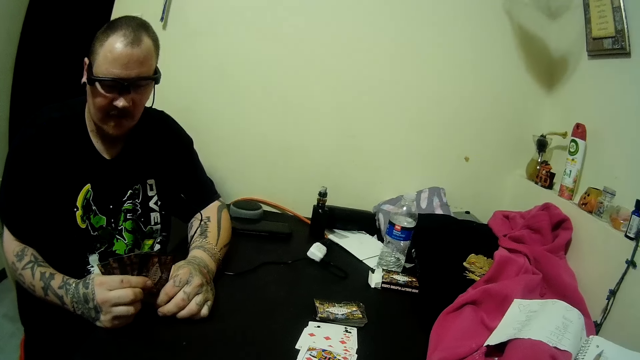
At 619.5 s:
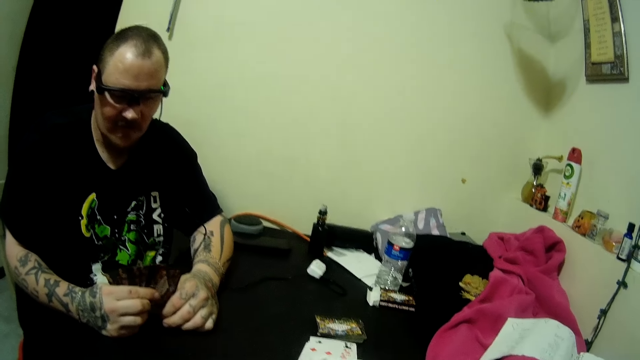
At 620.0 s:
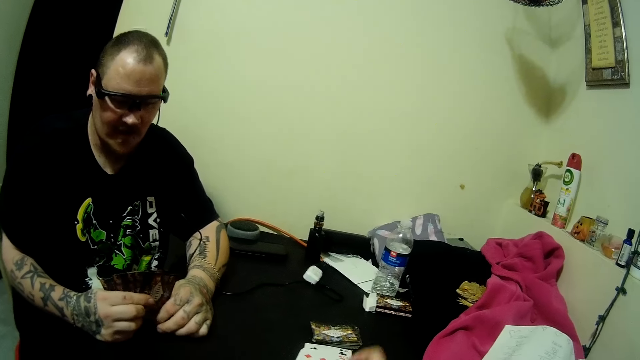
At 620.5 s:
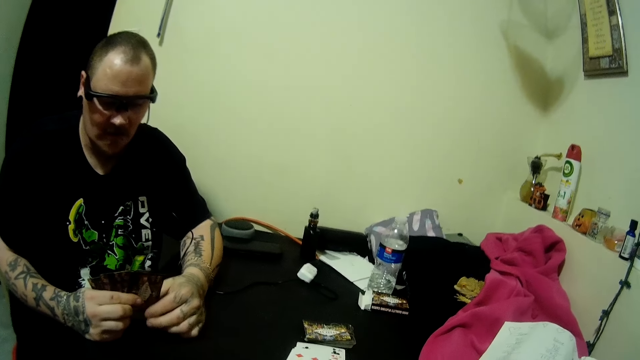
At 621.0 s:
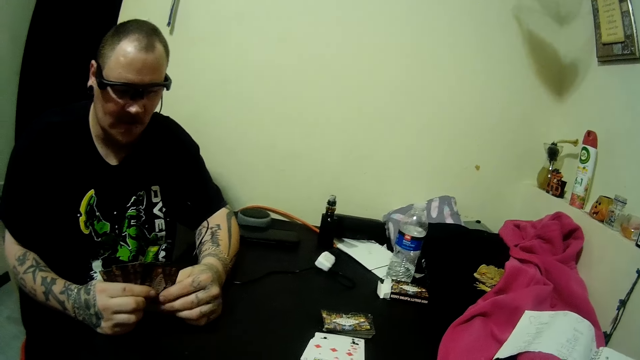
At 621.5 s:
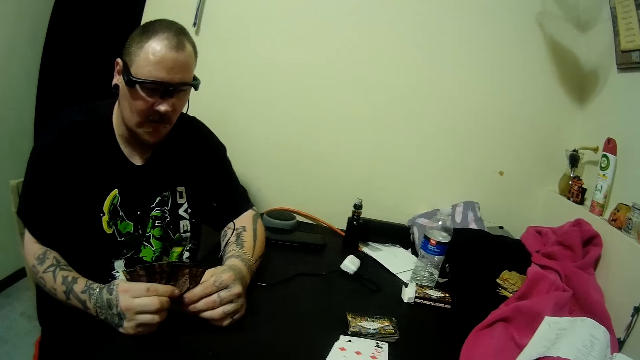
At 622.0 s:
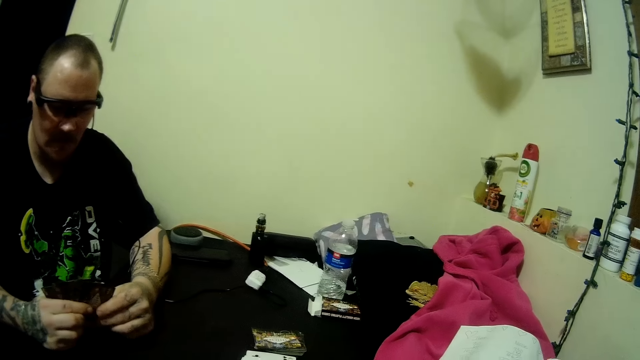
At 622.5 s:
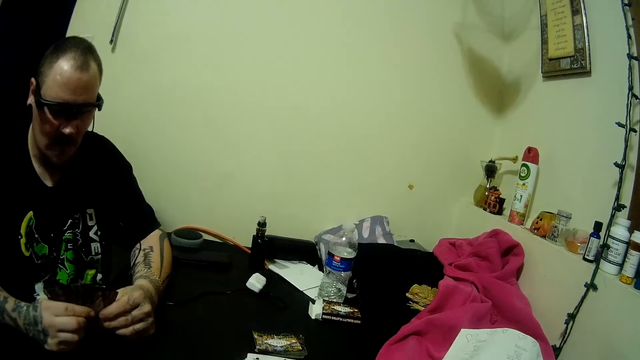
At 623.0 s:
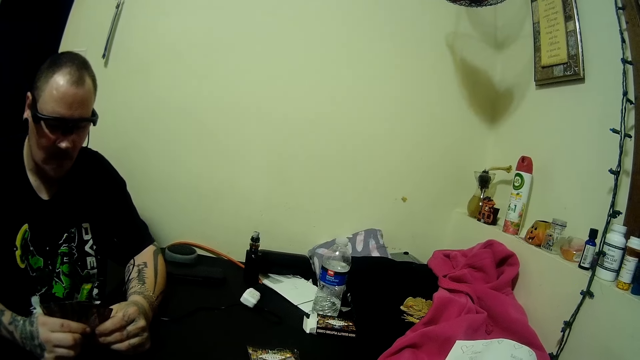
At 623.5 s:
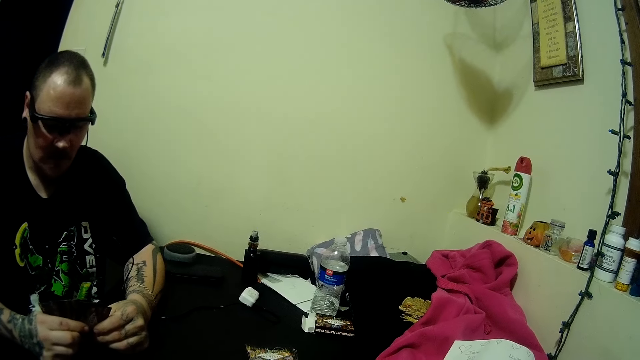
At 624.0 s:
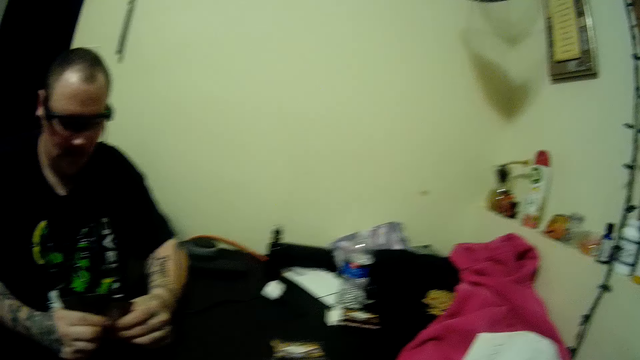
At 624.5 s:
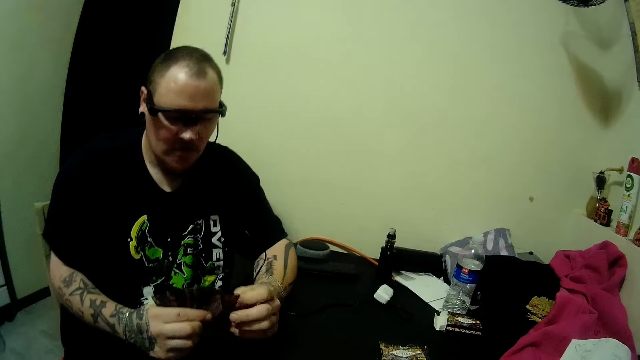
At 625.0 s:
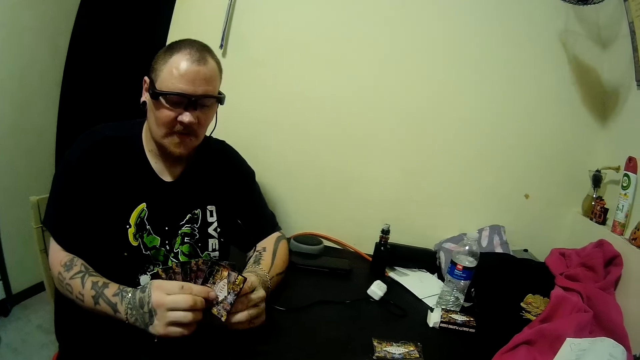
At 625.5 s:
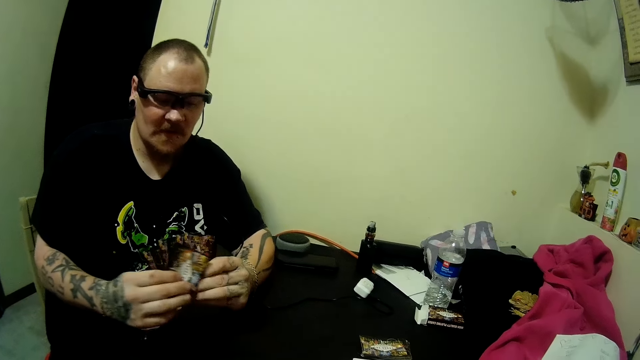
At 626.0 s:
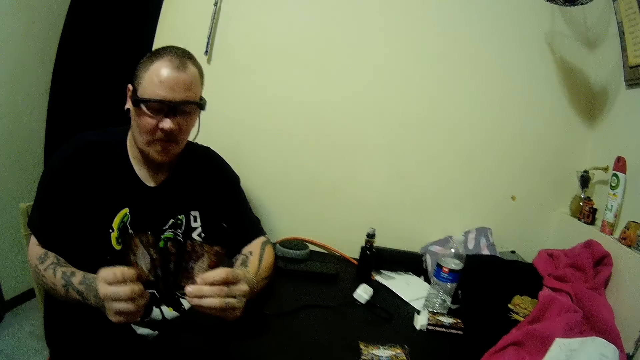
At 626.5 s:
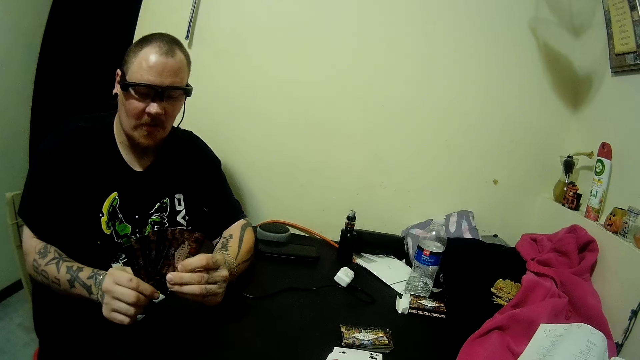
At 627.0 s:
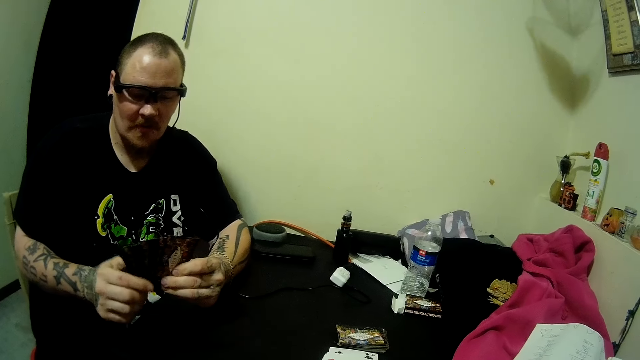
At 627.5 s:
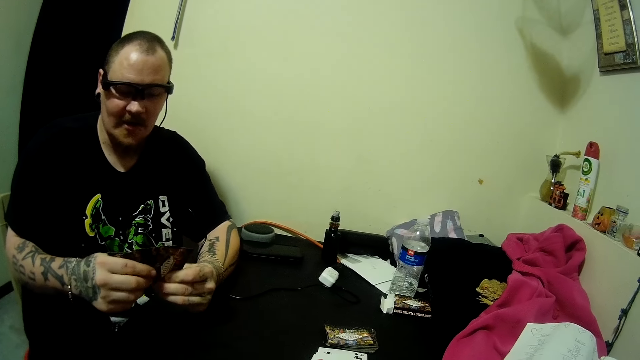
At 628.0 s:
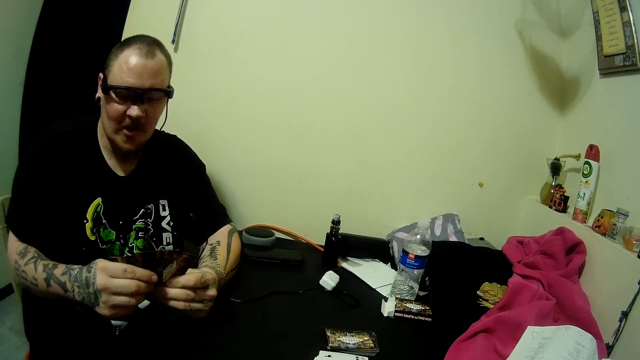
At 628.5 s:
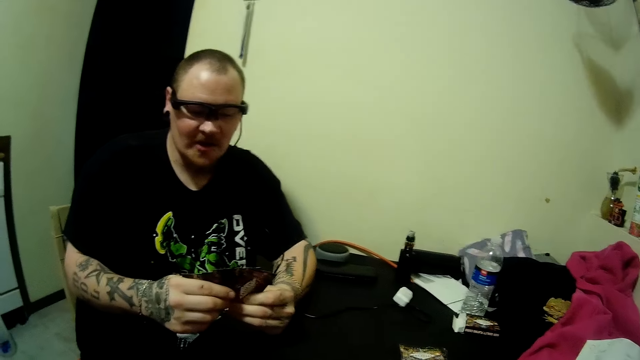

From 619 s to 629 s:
A man holds a card with a hand and puts cards together.

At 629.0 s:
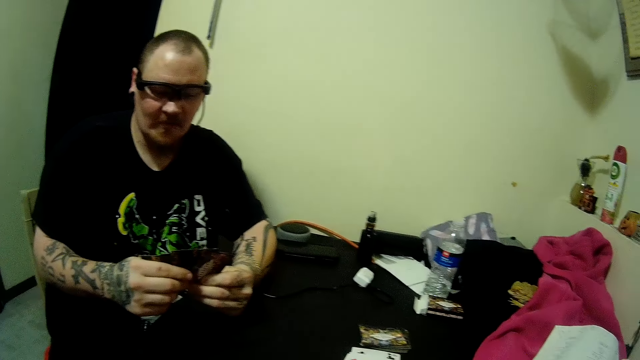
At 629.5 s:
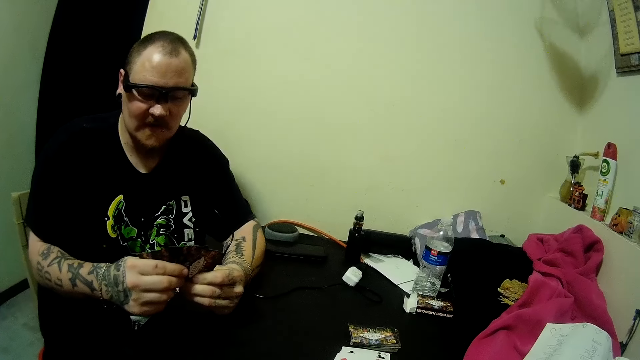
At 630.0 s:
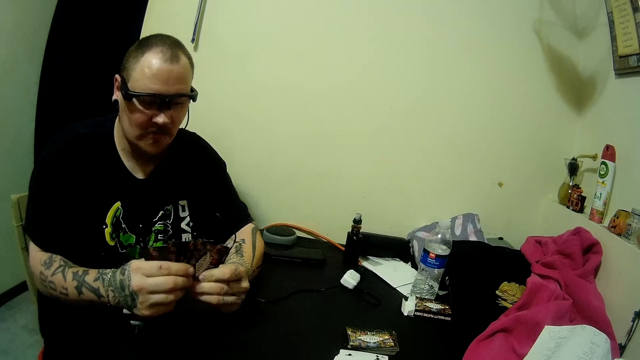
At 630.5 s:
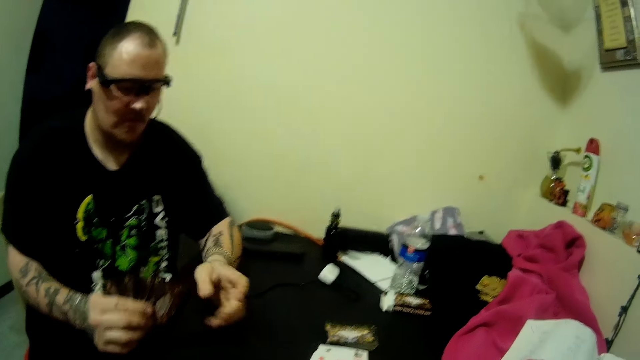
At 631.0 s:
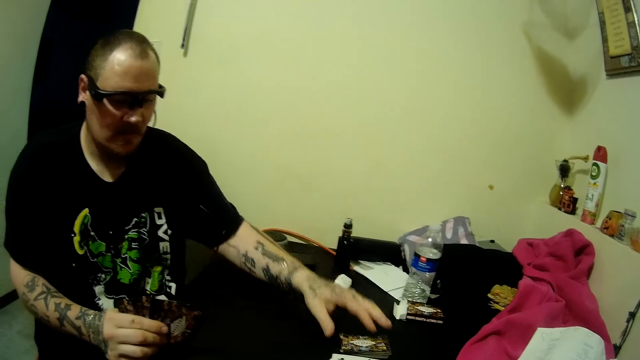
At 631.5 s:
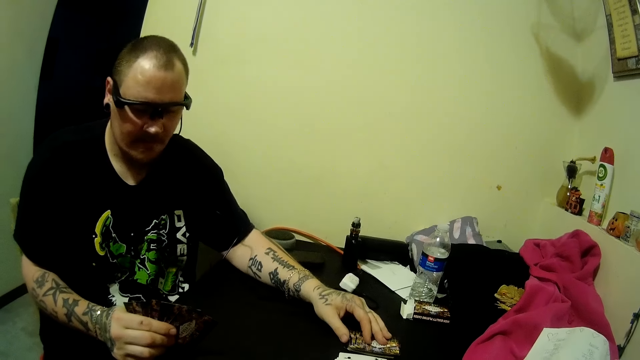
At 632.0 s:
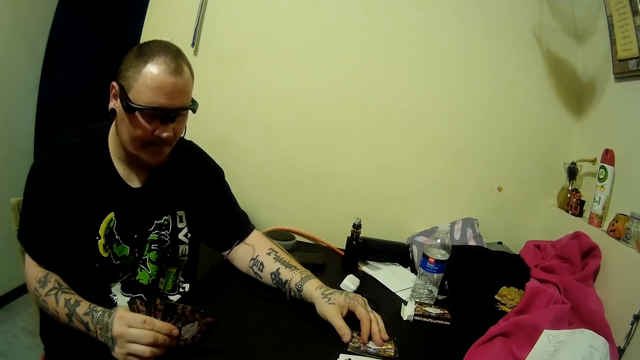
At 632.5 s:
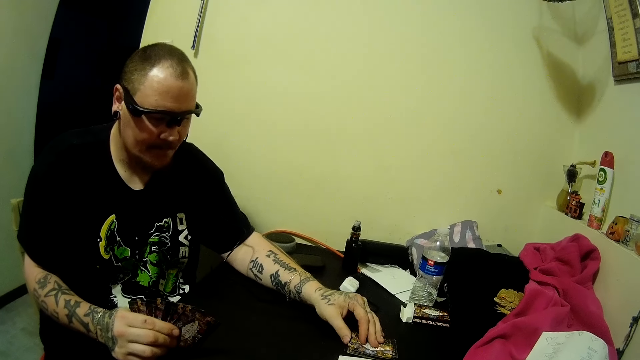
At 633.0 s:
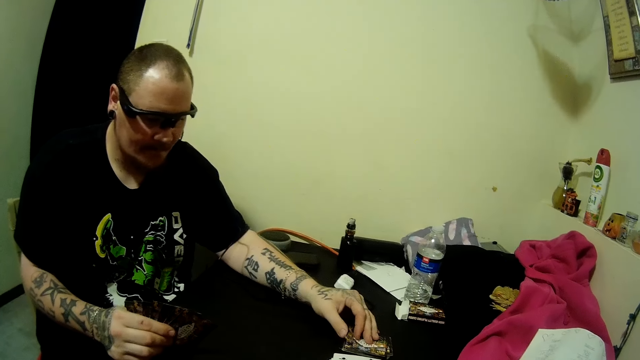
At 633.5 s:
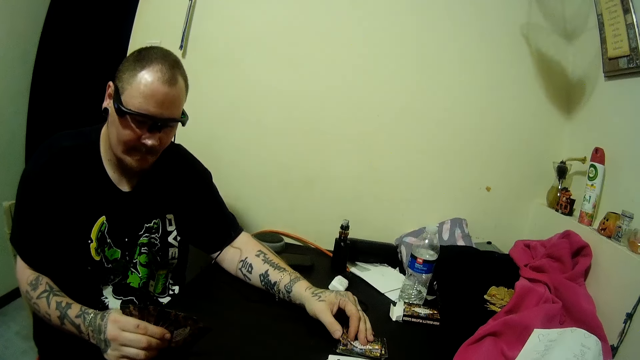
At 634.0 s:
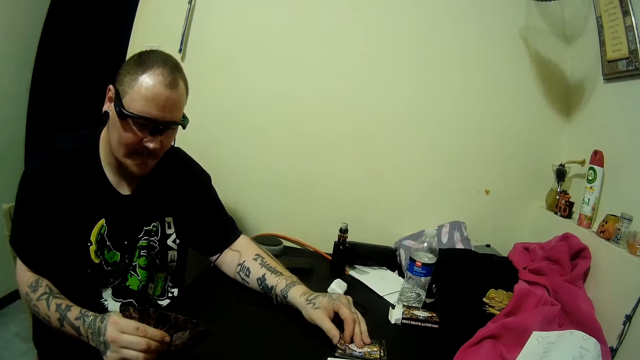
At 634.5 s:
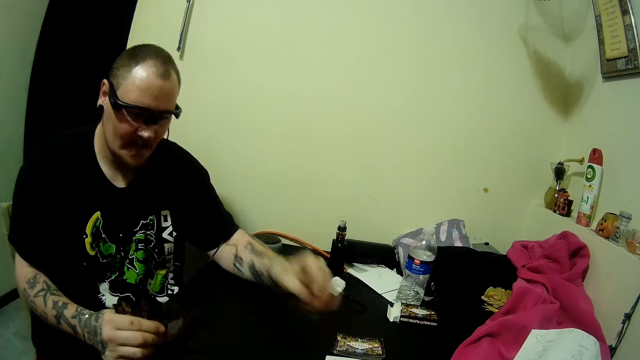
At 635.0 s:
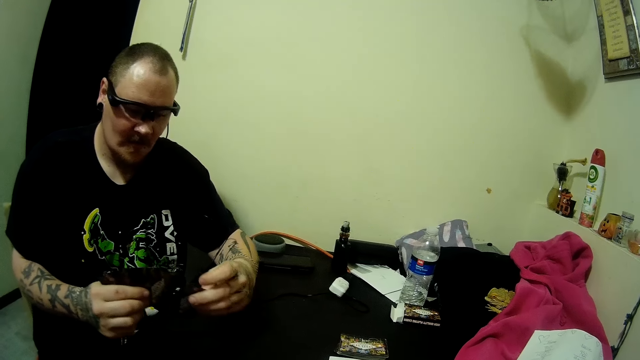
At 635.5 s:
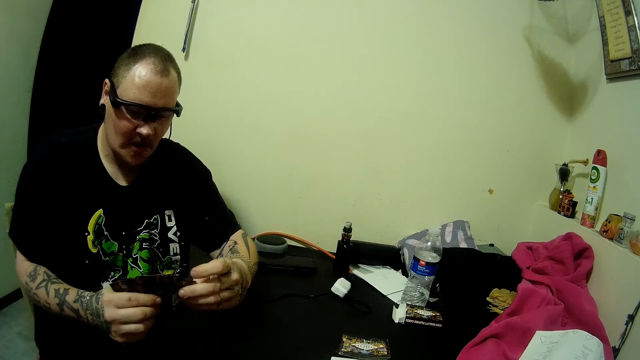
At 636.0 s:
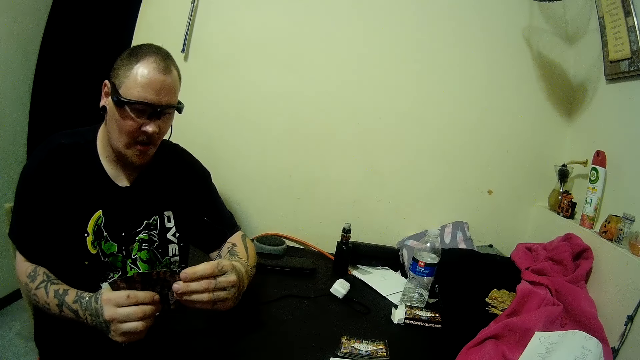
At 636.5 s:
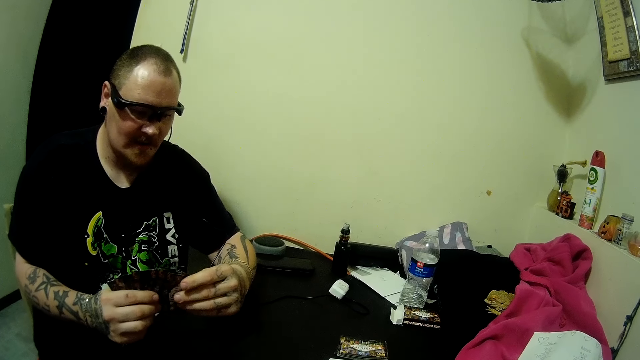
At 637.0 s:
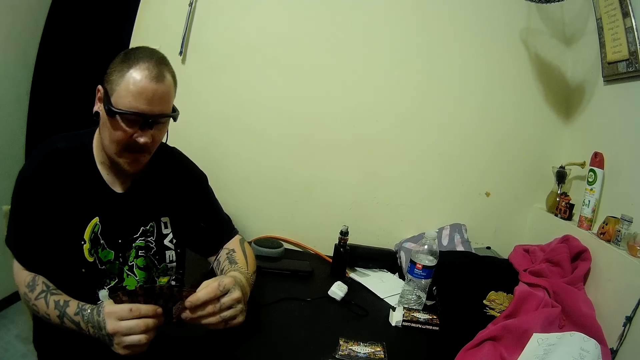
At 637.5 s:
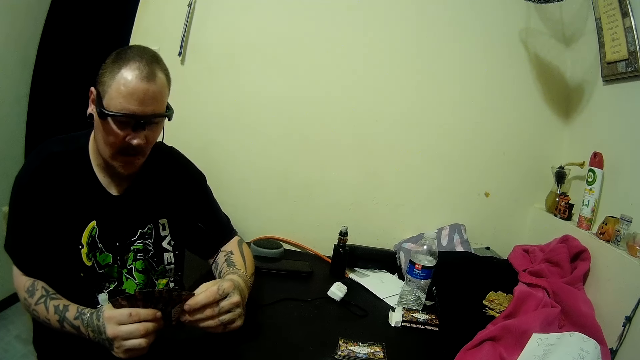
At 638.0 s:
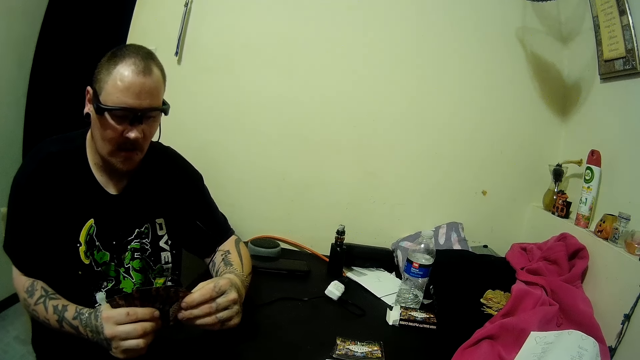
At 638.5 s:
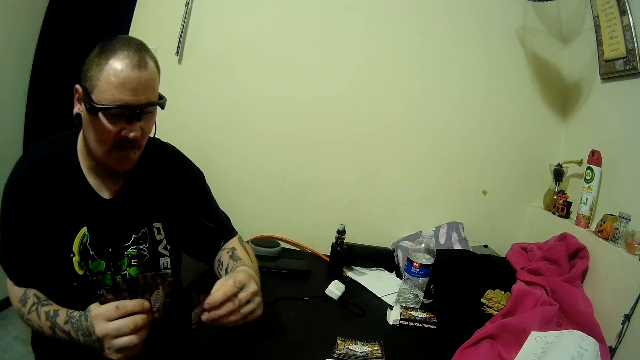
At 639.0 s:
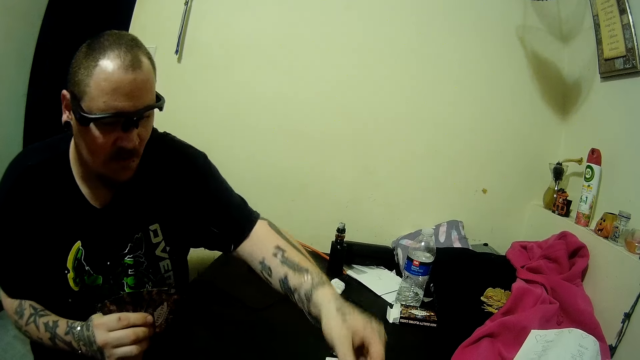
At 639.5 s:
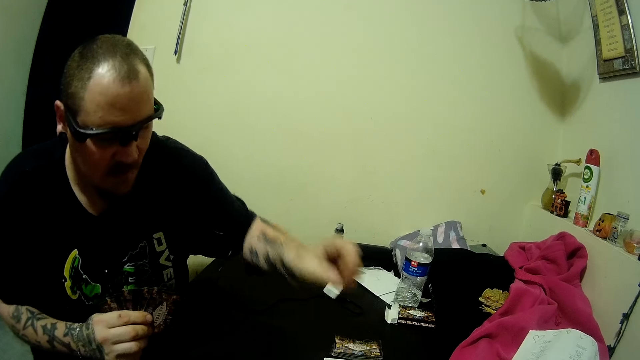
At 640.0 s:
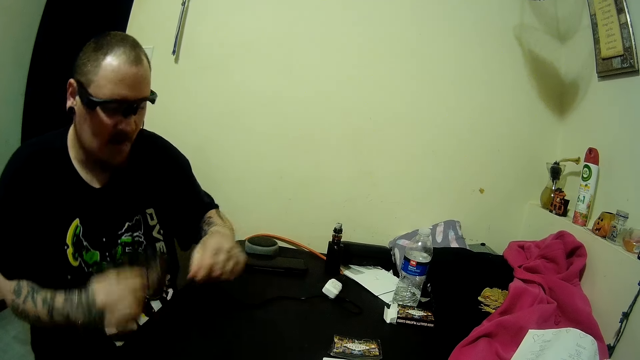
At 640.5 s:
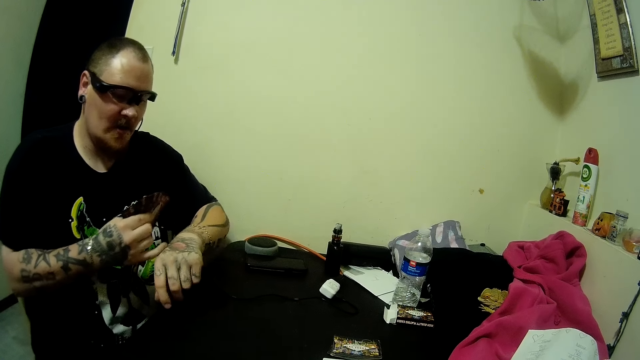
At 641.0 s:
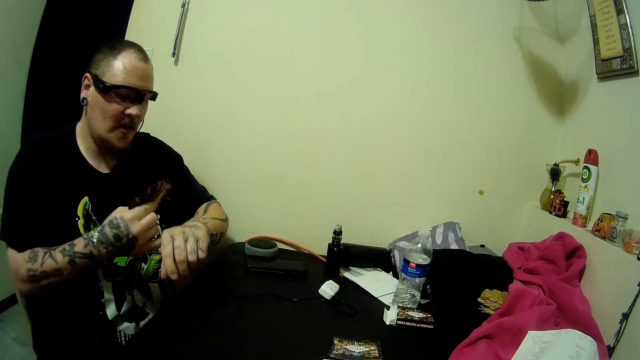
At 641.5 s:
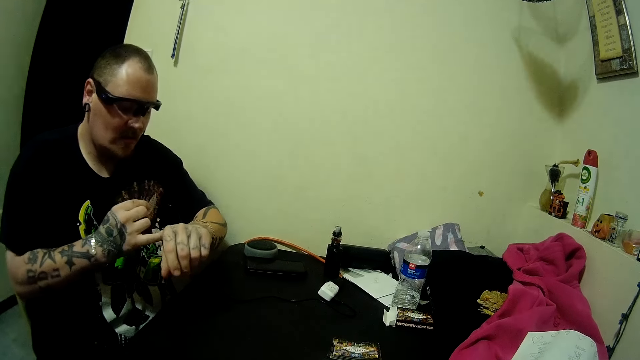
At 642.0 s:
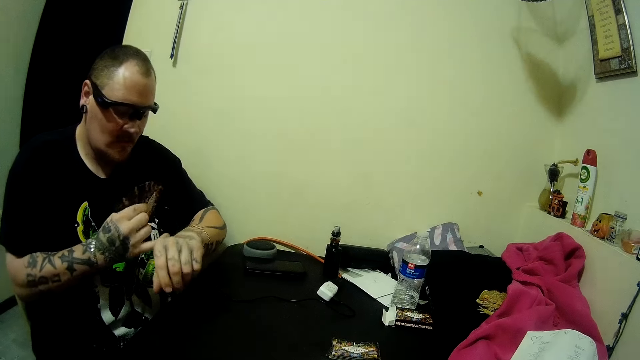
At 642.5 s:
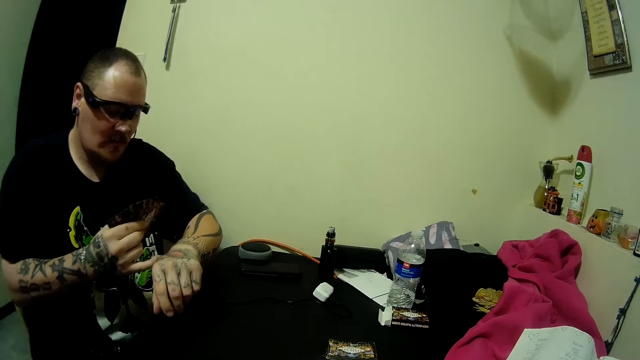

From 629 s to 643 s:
A man holds cards with hands. The man picks a card from the deck of cards on the table and puts cards together. The camera wearer drops a card on the table. The man puts a card on the table. The man scratches a hand with a finger.
